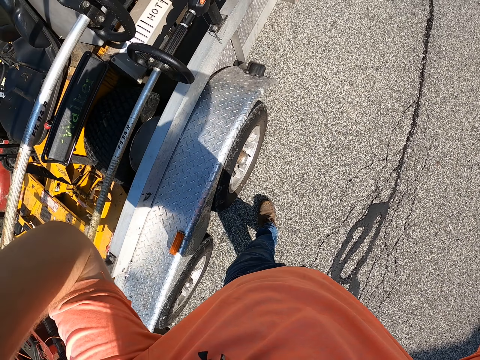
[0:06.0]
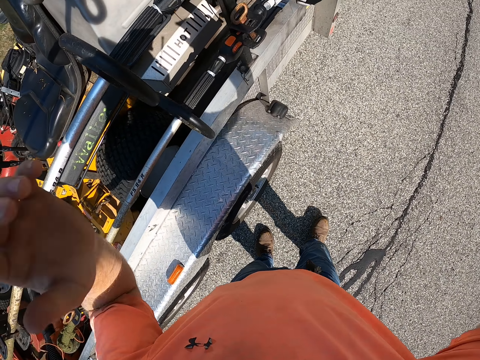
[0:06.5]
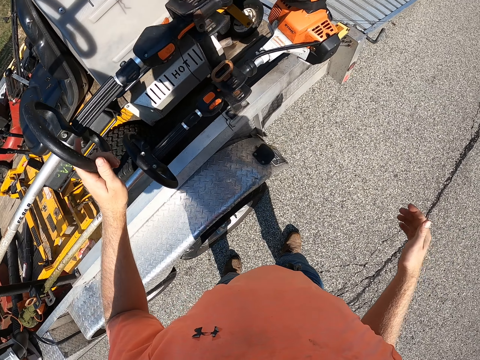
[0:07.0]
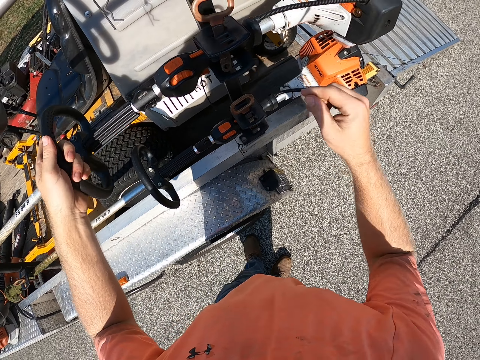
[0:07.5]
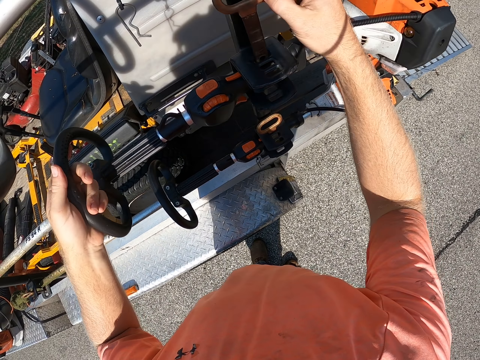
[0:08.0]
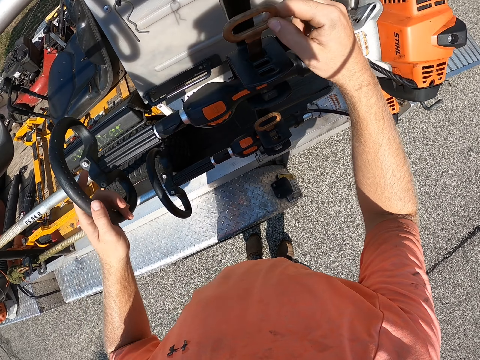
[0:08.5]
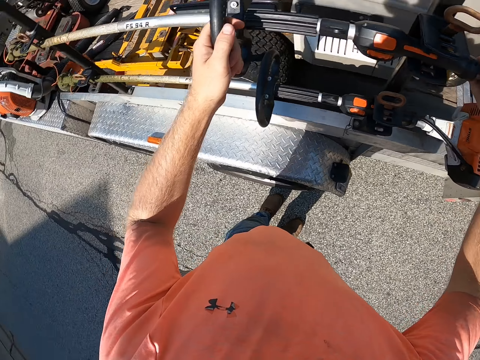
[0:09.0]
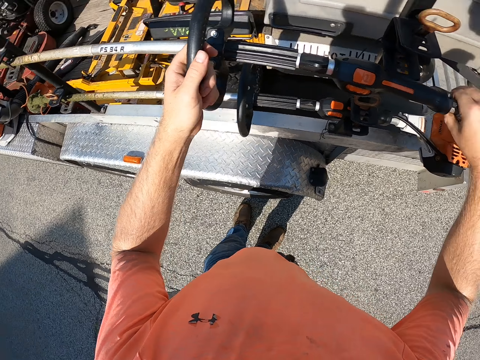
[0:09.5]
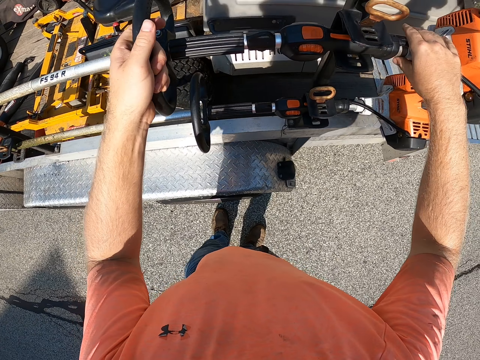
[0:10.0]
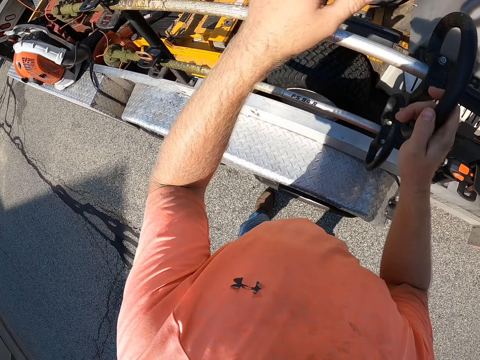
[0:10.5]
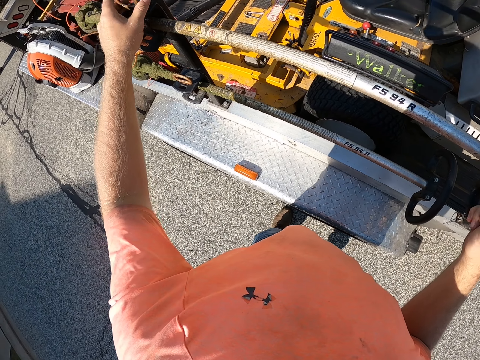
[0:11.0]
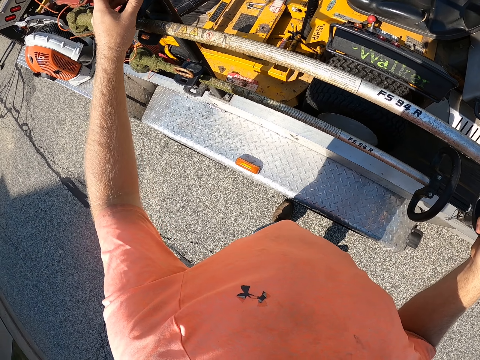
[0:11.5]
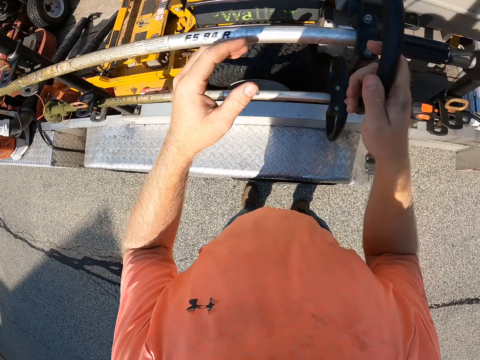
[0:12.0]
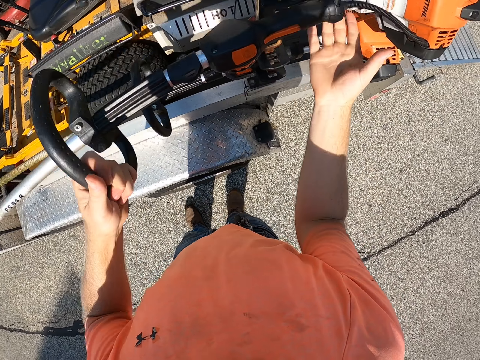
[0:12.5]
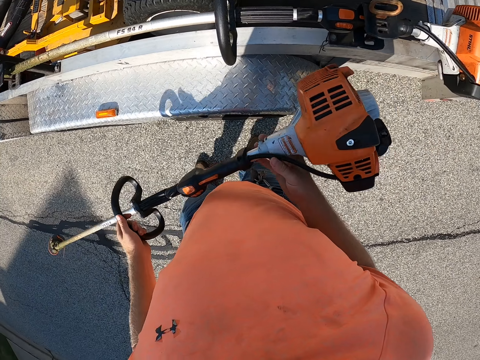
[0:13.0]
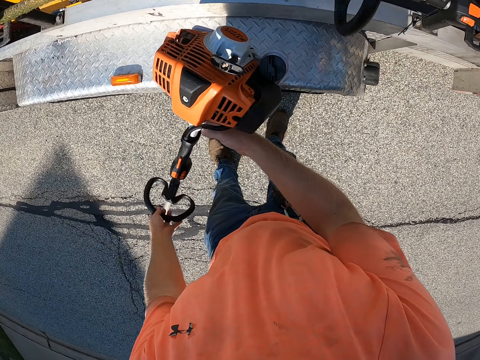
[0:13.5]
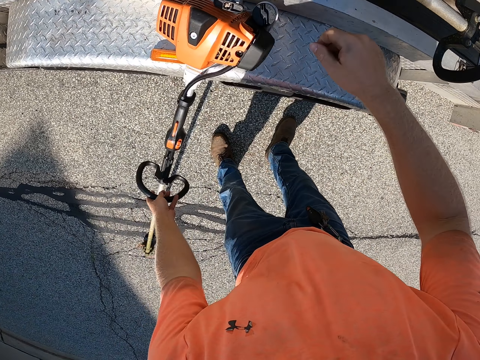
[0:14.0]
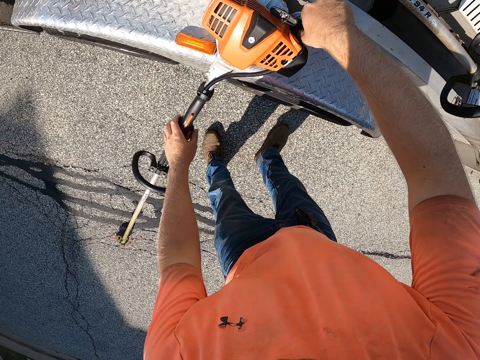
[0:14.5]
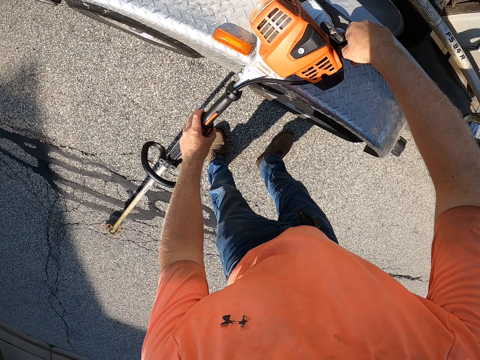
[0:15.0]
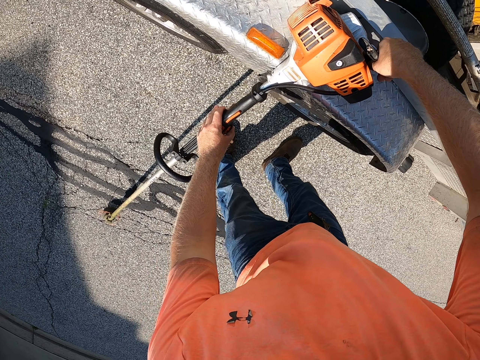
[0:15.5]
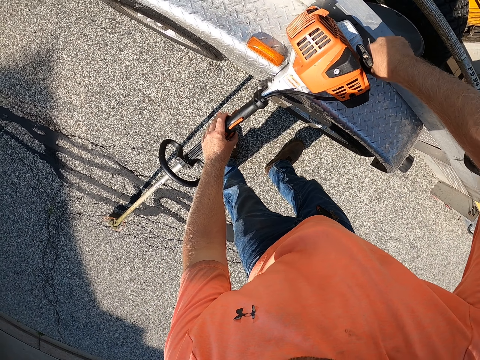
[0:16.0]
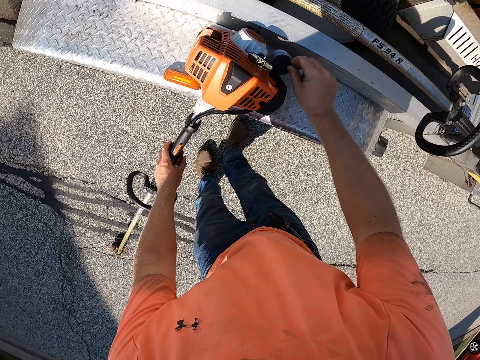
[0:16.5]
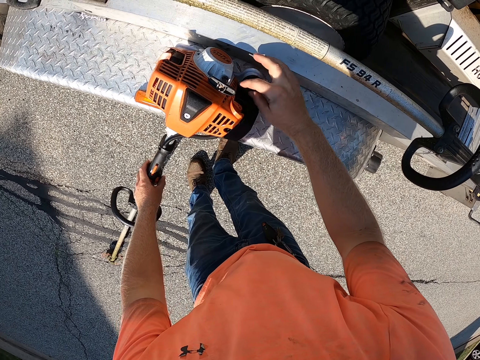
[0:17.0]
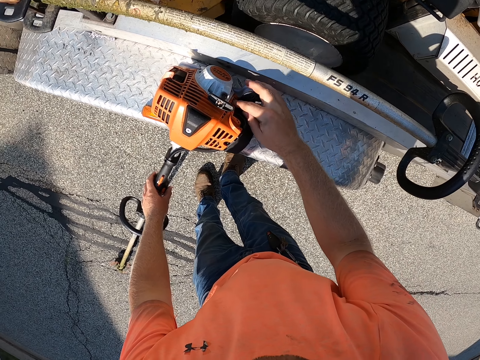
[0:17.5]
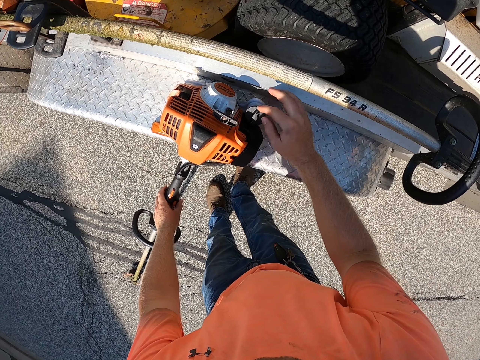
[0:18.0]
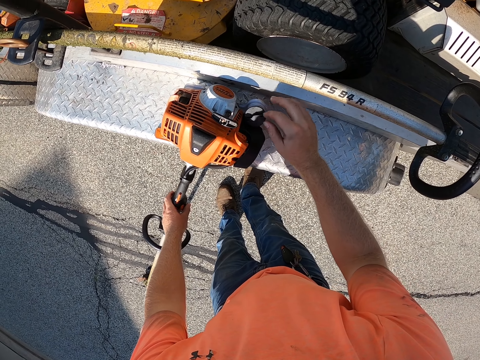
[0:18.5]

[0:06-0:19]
The camera wearer carries an electric grass trimmer from a trimmer rack on a truck with both hands. He holds the grass cutter. He drops the grass trimmer on the ground with both hands. He opens the tank of the grass trimmer with his right hand.

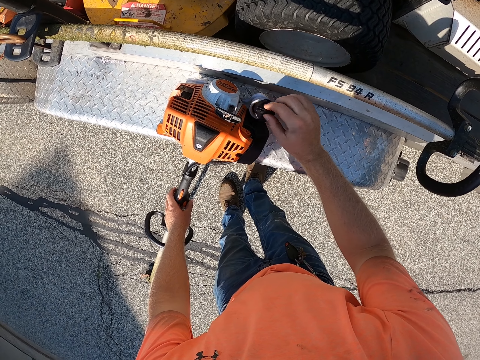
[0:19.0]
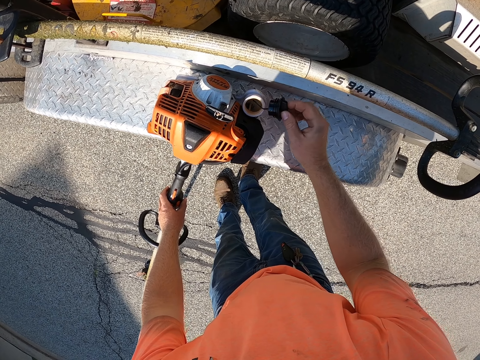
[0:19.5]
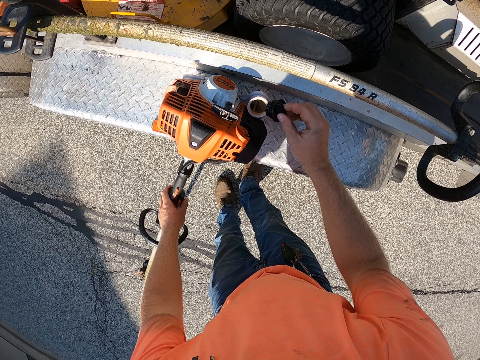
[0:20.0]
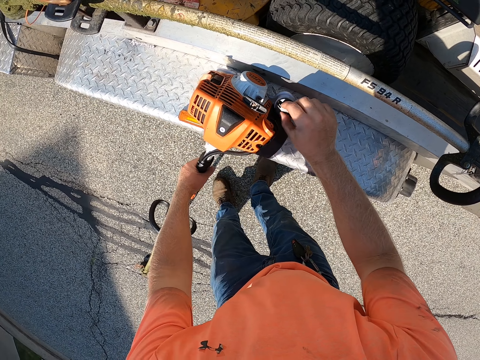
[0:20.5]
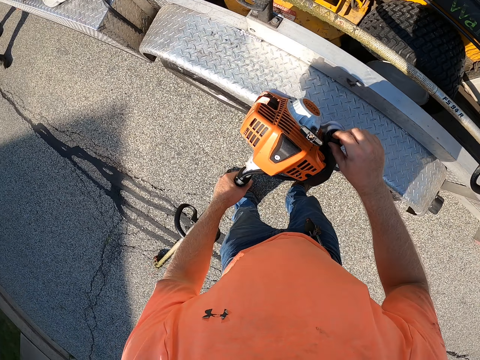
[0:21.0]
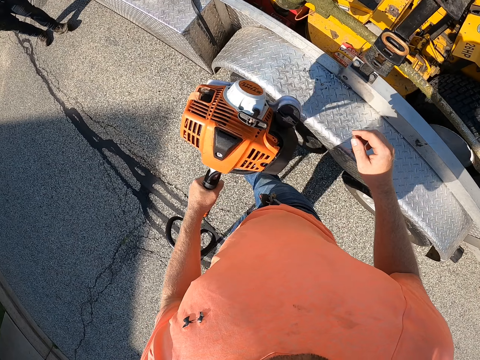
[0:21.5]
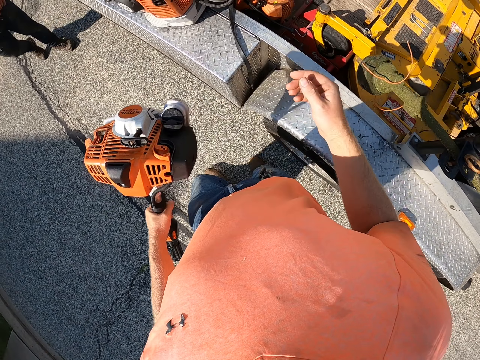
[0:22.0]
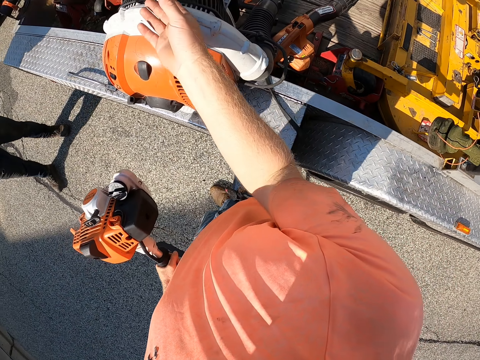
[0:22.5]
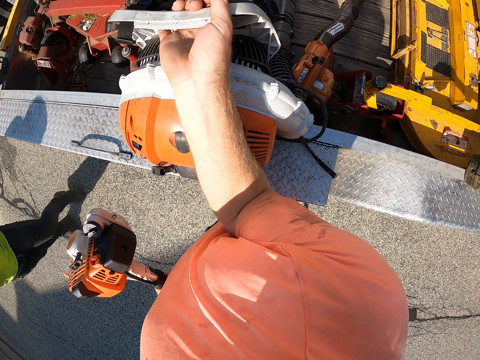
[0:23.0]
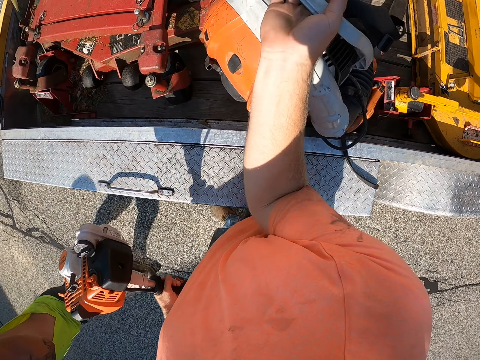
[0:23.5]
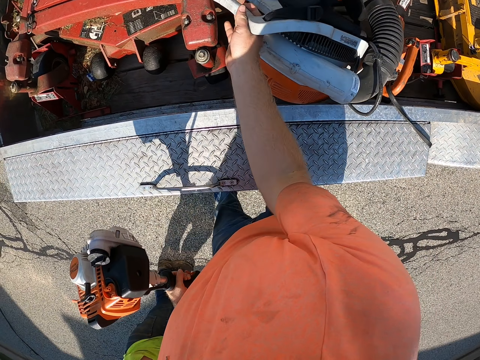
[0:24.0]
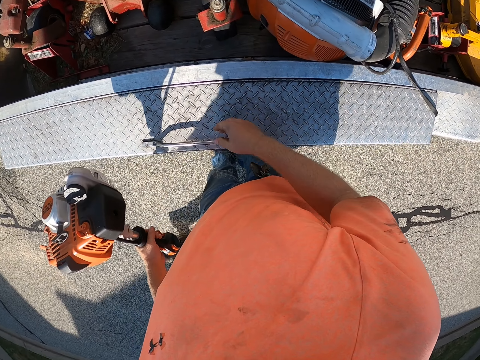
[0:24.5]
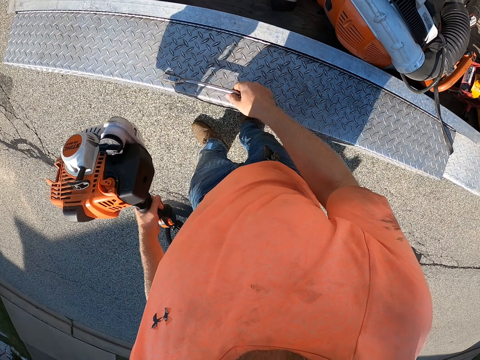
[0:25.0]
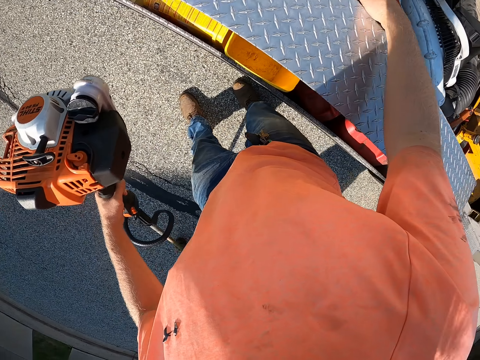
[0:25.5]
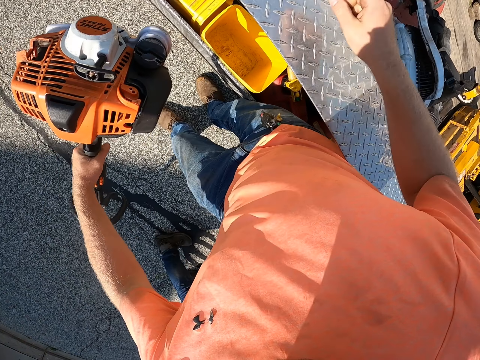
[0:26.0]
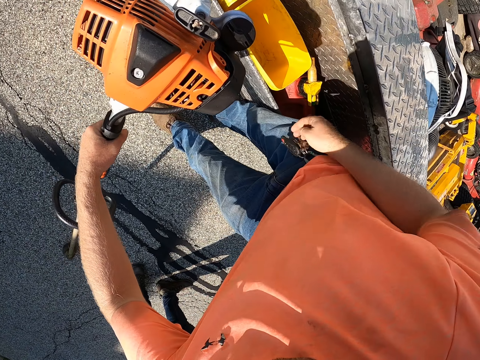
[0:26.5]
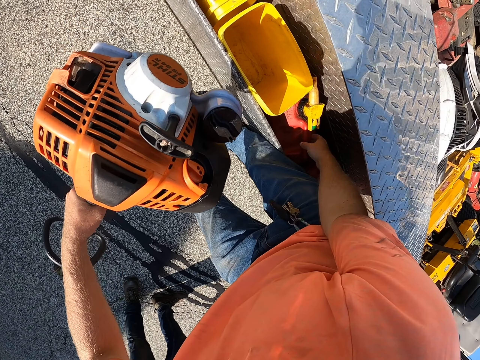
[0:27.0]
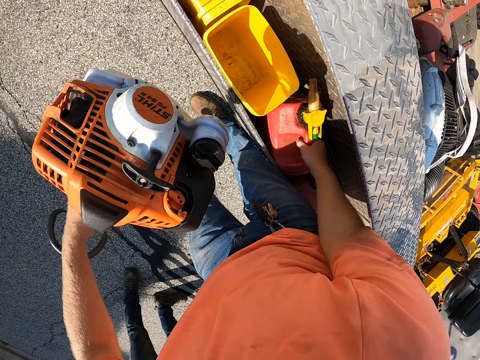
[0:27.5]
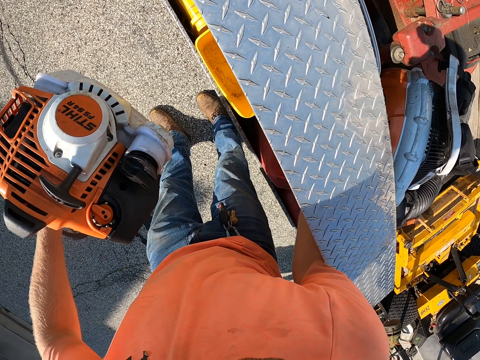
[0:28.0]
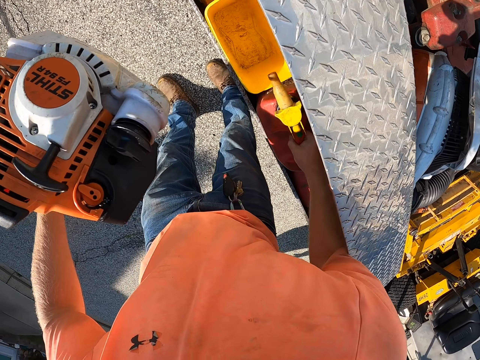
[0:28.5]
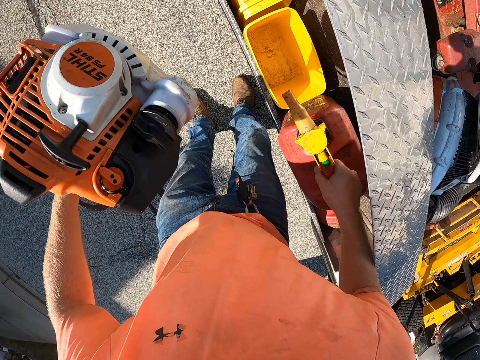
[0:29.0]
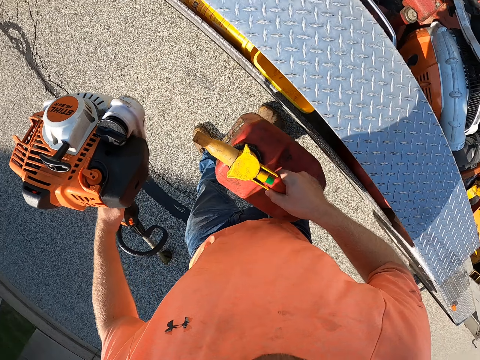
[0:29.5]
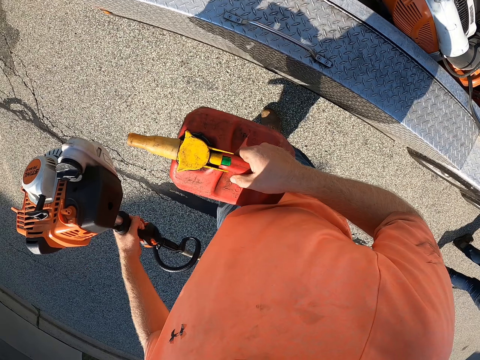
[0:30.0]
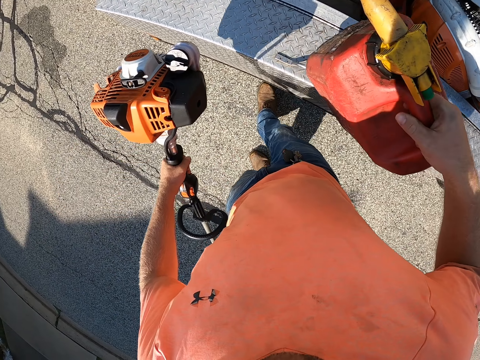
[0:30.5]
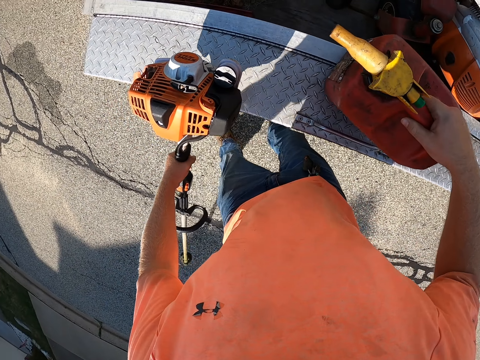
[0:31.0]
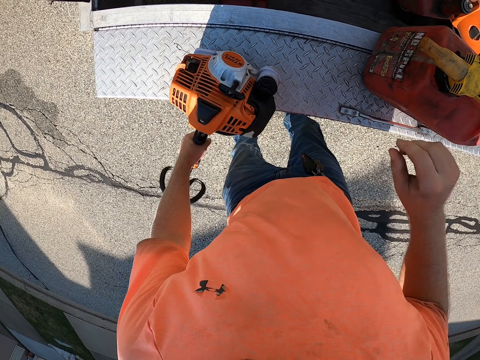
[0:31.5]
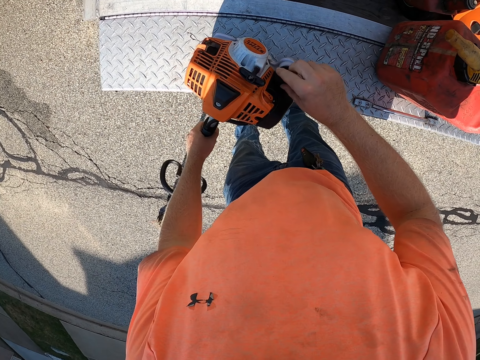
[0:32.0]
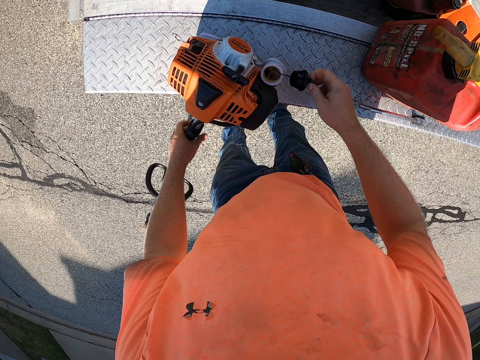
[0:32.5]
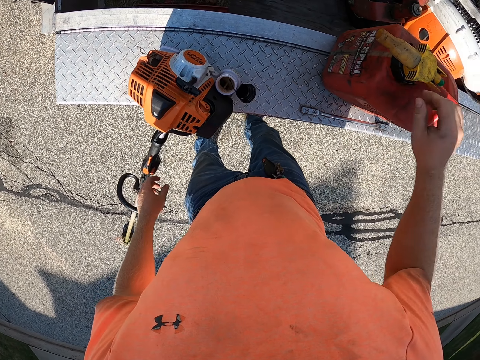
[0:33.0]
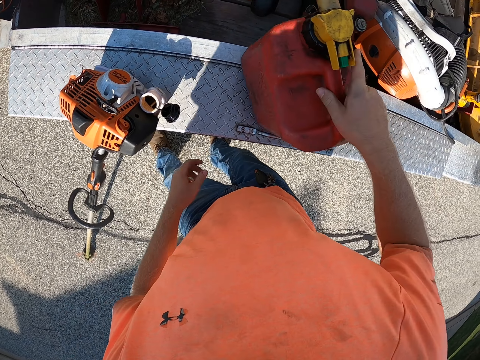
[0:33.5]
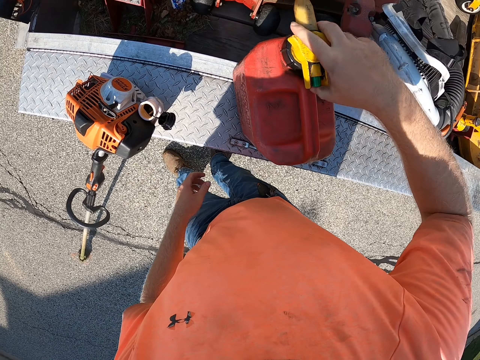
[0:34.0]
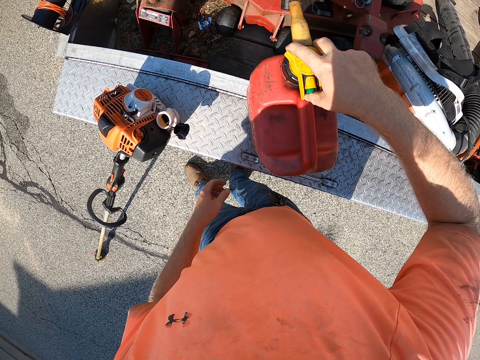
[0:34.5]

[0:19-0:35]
The camera wearer closes the tank of the grass trimmer with his right hand. He carries an electric grass trimmer from the ground with his left hand. He moves the electric grass trimmer from a trailer with his right hand. He opens a trailer compartment with his right hand. He opens a fuel tank. He removes a petrol can from the trailer compartment with his right hand. He drops the petrol can on the trailer with his right hand. He opens the tank of the grass trimmer with his right hand. He adjusts the petrol can on the trailer with his right hand.
